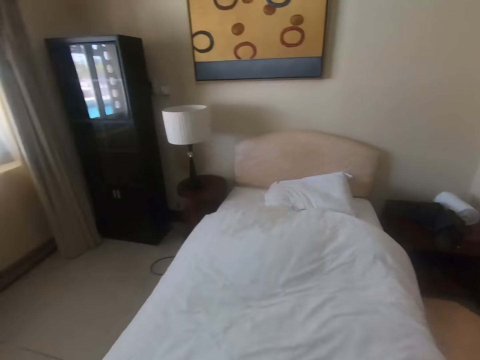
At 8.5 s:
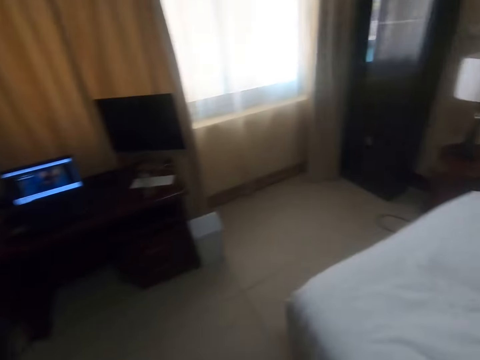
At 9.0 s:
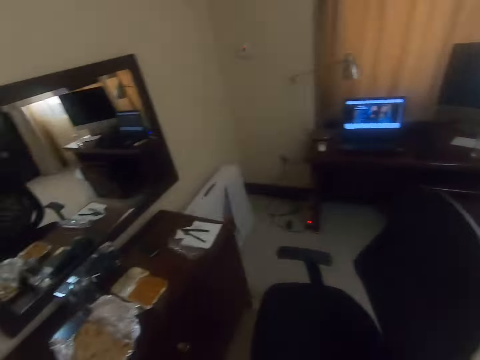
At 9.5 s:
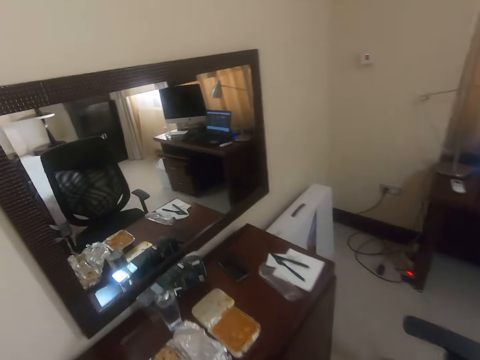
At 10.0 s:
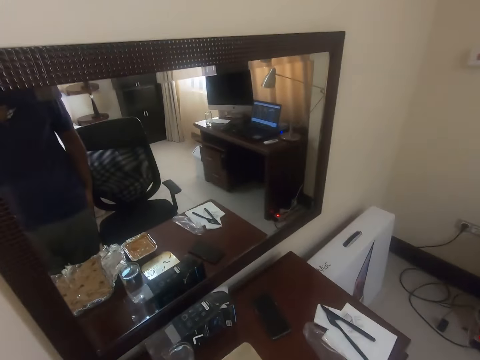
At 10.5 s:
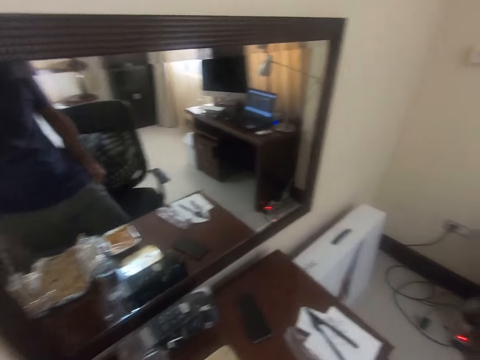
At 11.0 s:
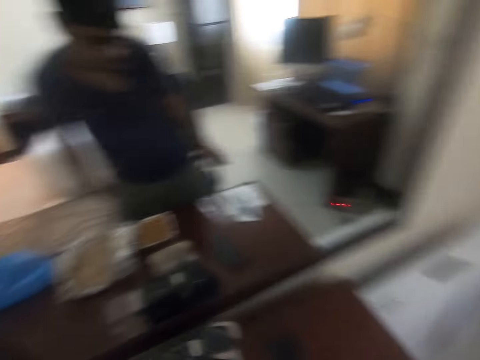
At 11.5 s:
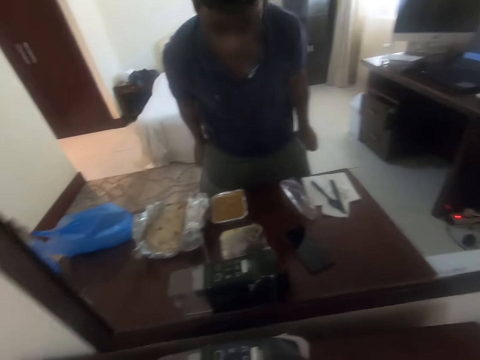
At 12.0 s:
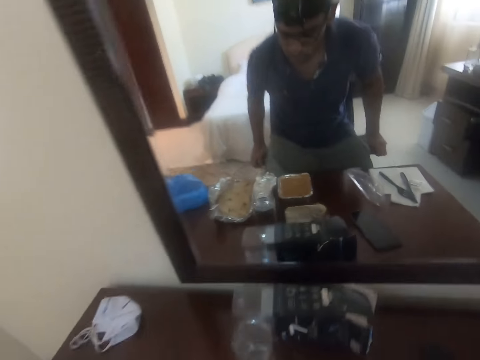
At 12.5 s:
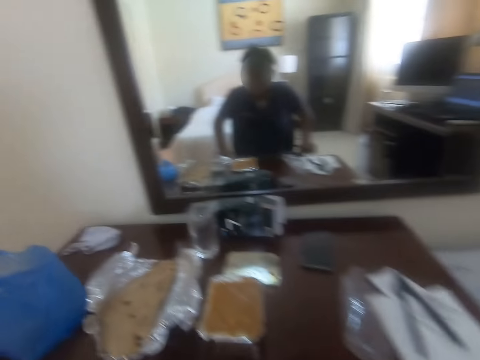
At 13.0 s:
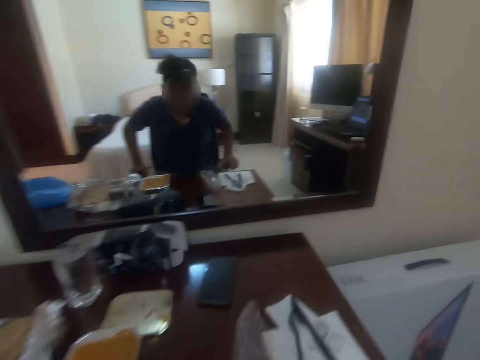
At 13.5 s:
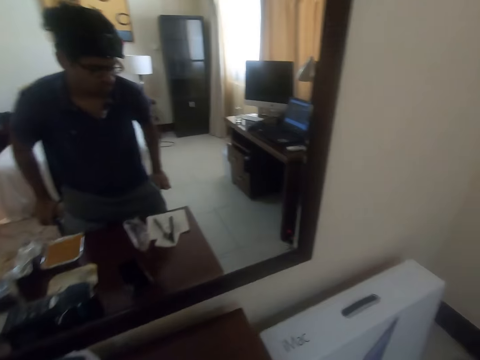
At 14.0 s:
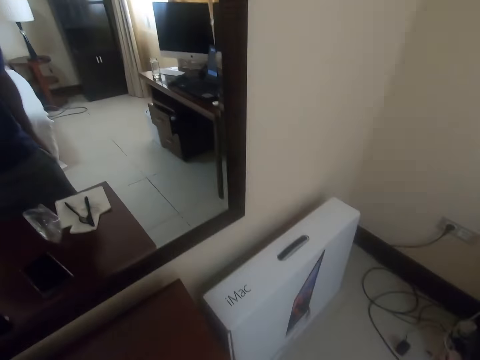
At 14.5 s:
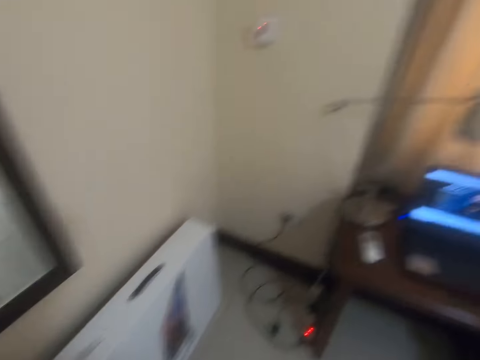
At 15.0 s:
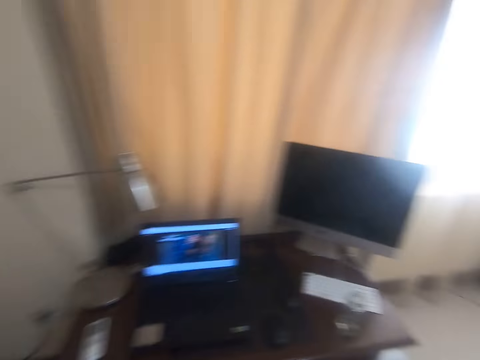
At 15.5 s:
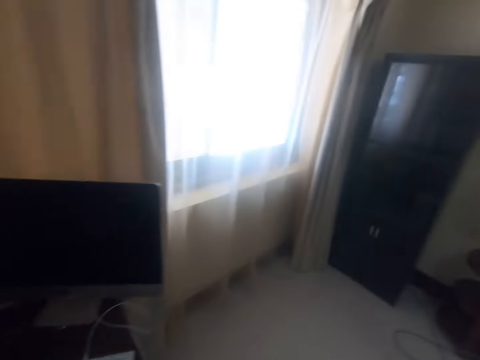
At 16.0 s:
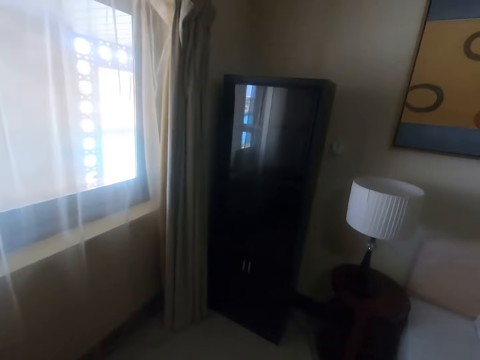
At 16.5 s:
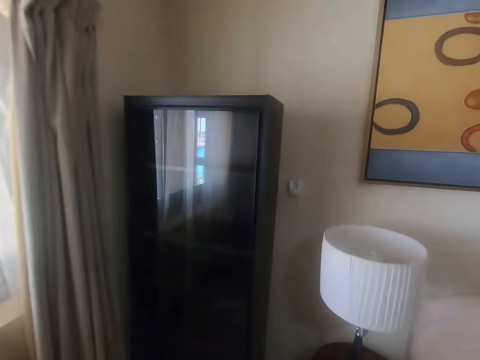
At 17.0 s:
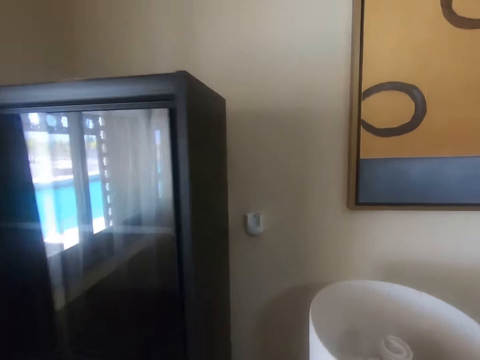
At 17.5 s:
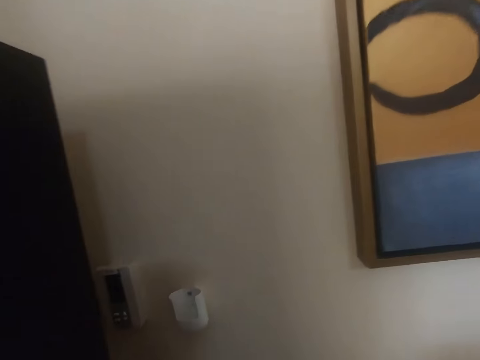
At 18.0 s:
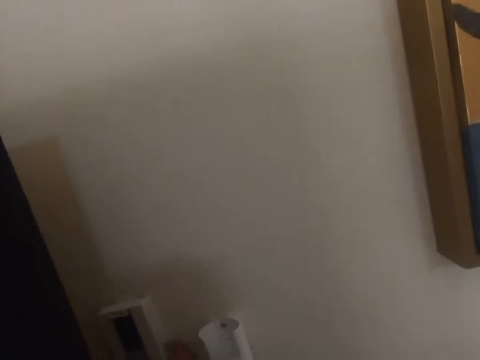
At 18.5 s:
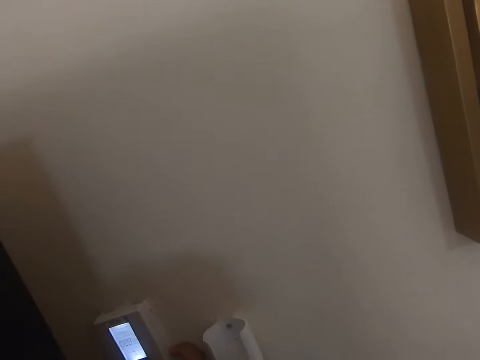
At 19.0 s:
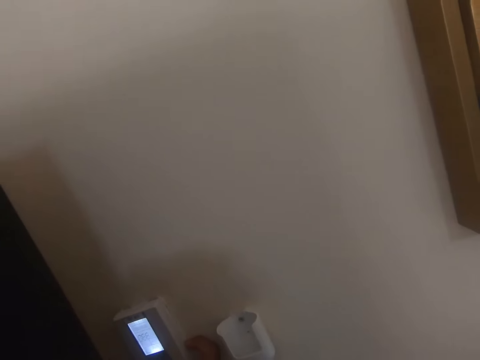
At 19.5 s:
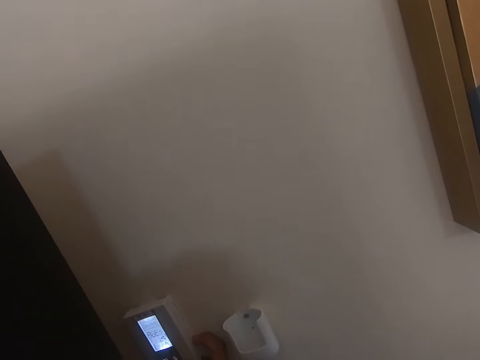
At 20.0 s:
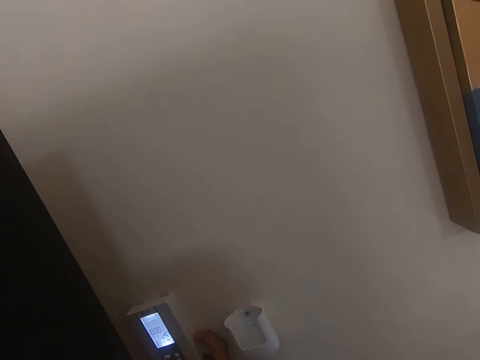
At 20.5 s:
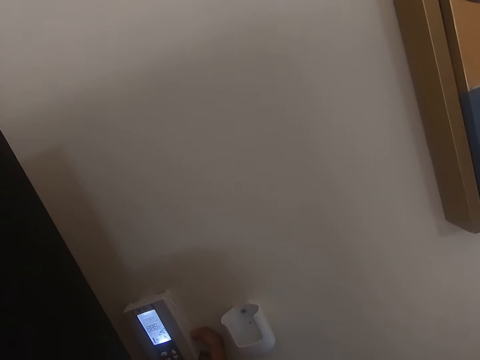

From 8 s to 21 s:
The camera wearer moves towards the chest of drawers. They walk around the room. They sit on the chair. They stand up. They move towards the air conditioner. They walk towards the cupboard. They operate the air conditioner.

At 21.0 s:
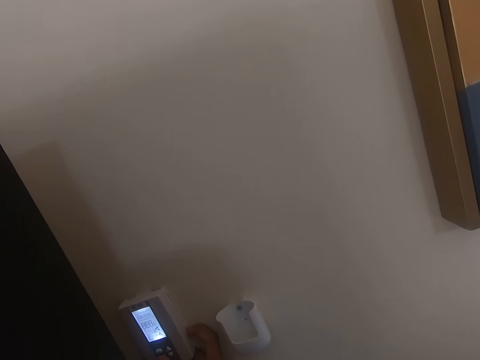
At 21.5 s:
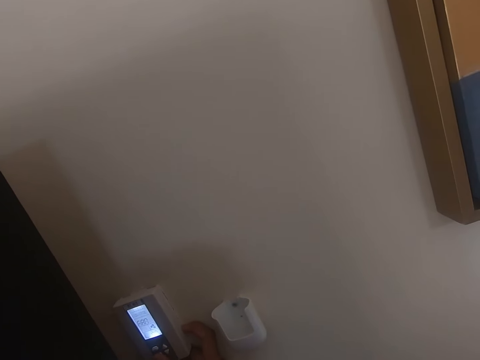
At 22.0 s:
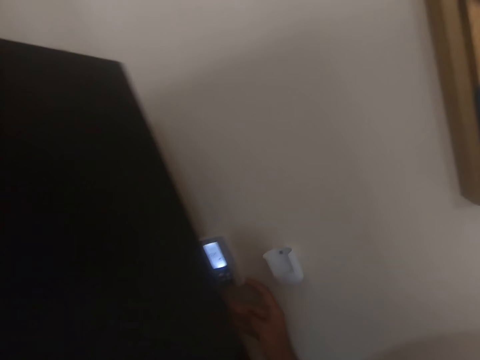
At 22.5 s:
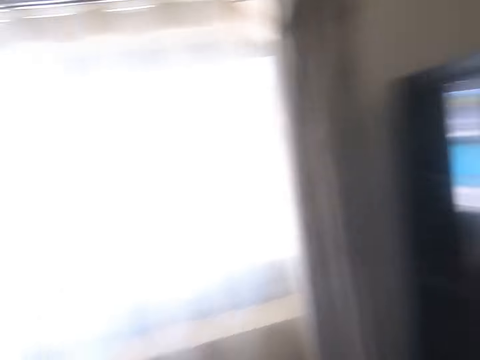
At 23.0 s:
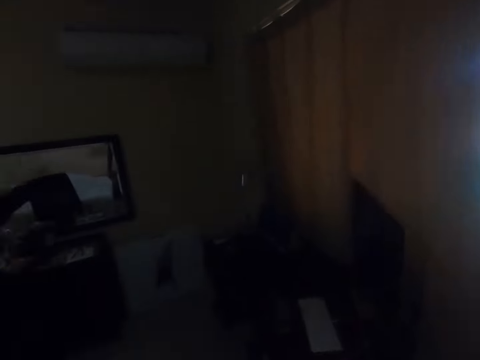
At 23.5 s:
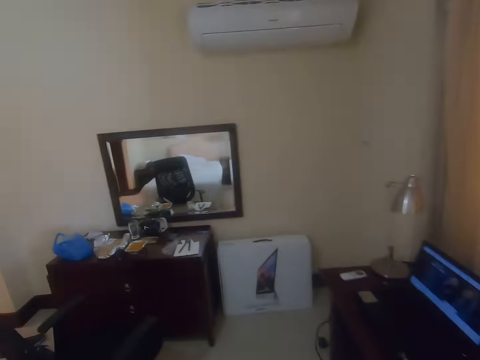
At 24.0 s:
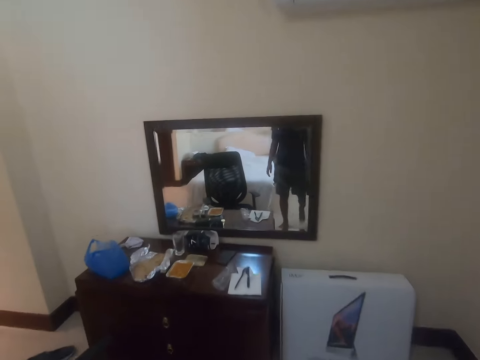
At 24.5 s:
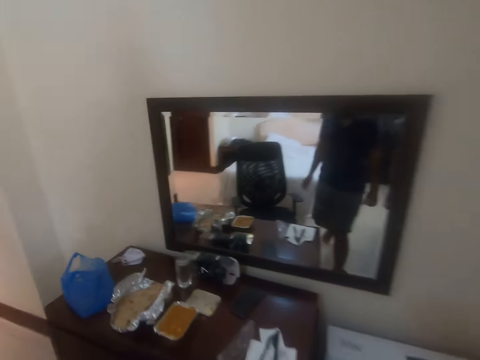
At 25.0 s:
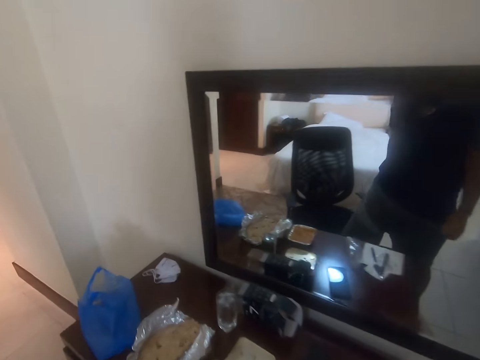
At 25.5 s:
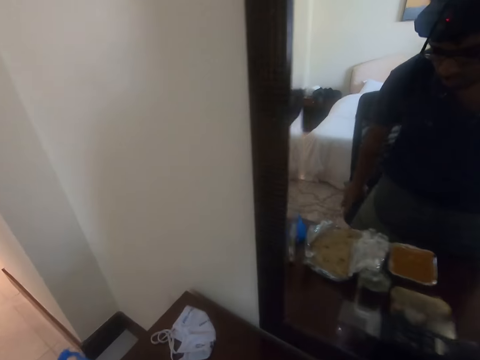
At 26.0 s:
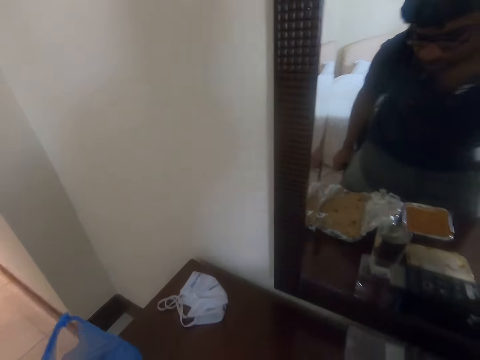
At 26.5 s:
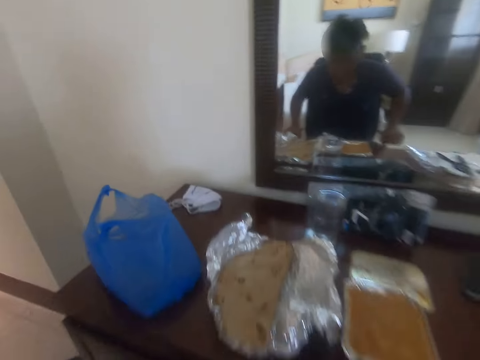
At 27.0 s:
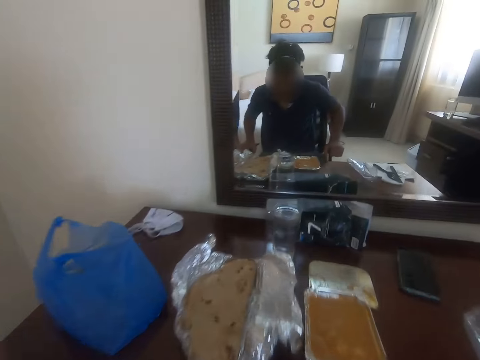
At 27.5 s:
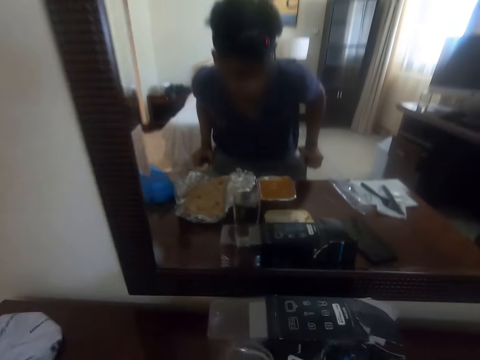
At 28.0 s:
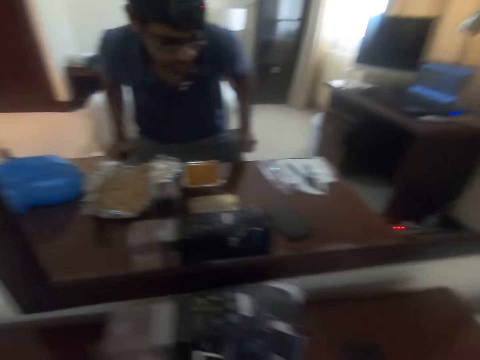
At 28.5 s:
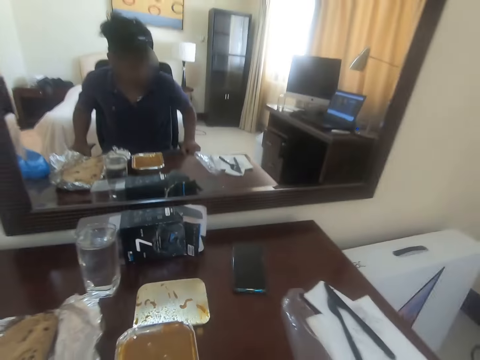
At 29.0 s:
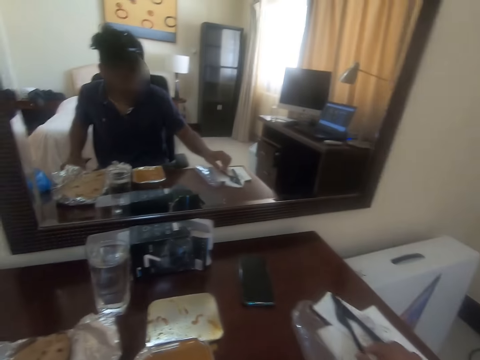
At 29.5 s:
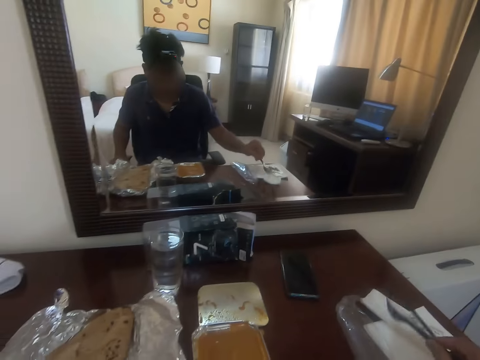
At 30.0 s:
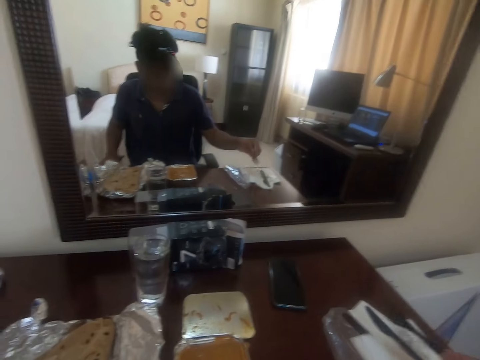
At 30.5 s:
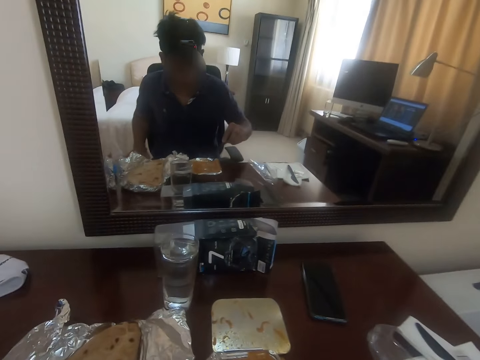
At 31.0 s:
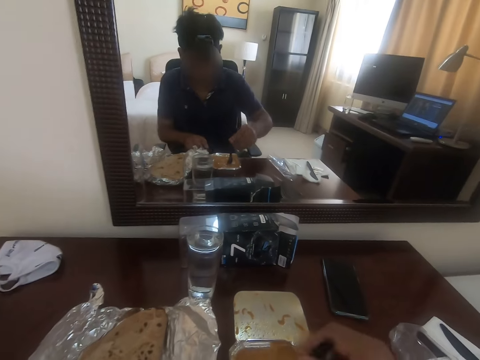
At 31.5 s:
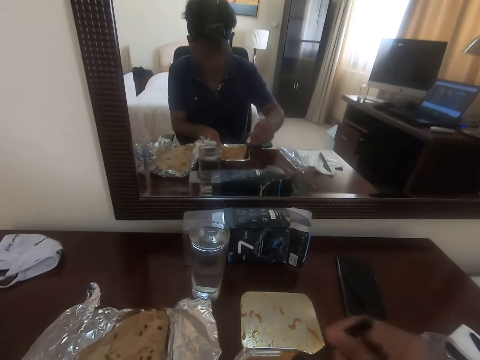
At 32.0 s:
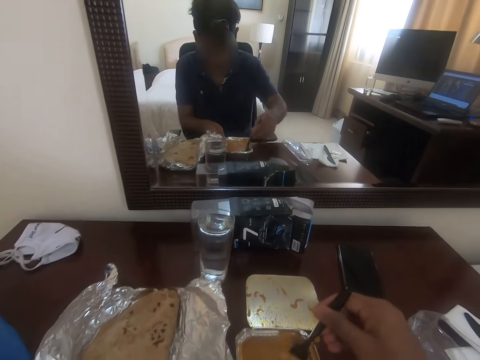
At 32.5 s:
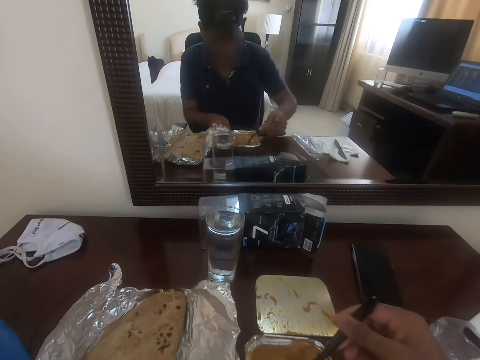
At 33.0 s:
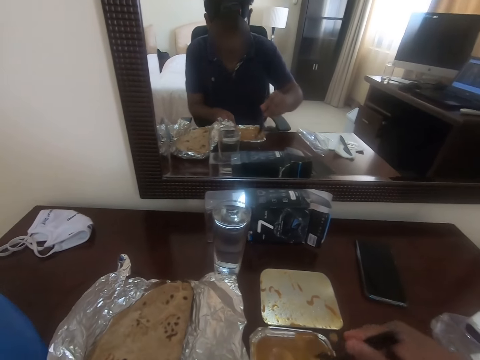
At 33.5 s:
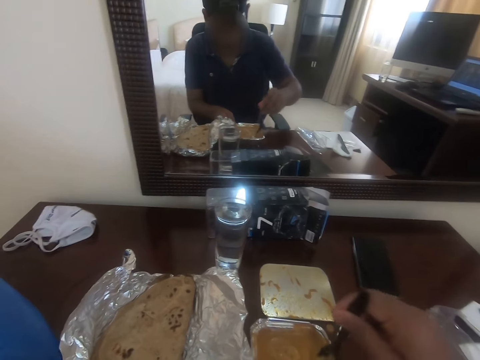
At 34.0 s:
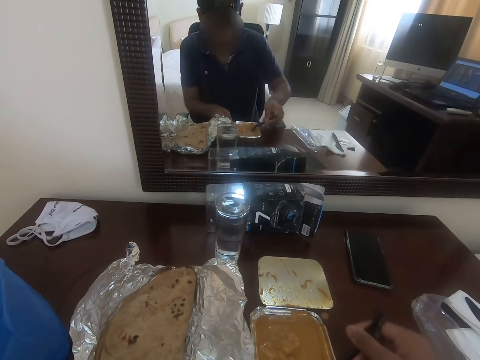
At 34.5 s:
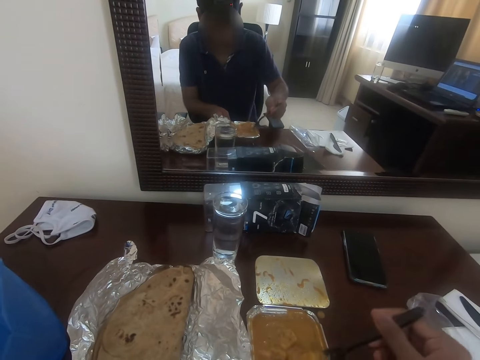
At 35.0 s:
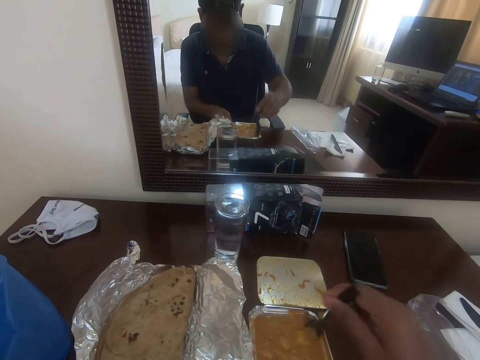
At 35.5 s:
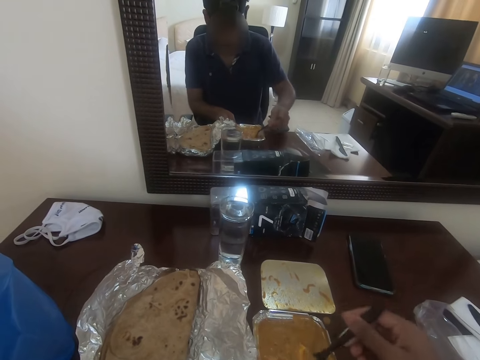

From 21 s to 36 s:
The camera wearer switches on something. They move towards the chest of drawers. They walk around the room. They sit on the chair. They pick up the fork from the table. They stir the stew with the fork. They dip the fork in the soup.
